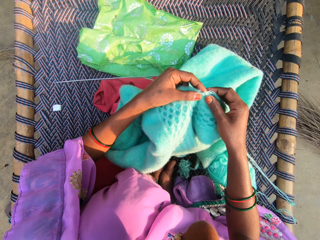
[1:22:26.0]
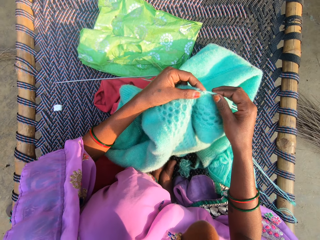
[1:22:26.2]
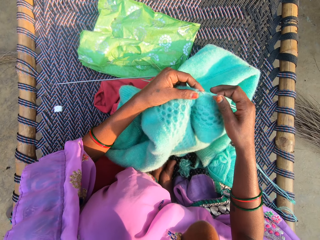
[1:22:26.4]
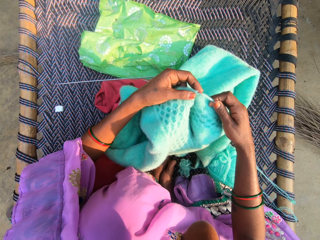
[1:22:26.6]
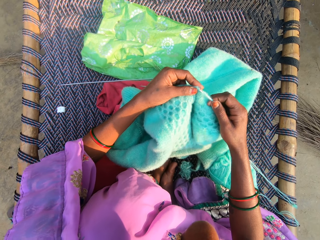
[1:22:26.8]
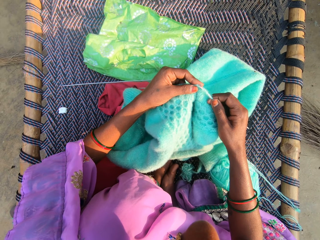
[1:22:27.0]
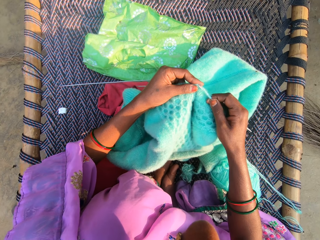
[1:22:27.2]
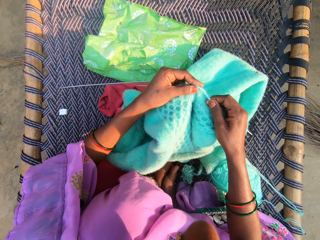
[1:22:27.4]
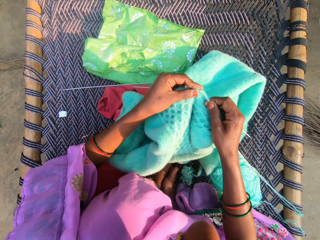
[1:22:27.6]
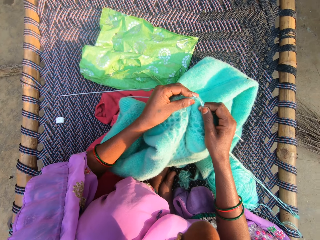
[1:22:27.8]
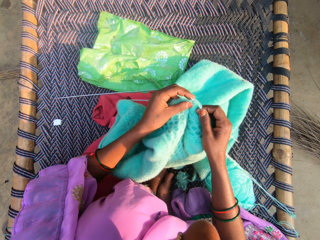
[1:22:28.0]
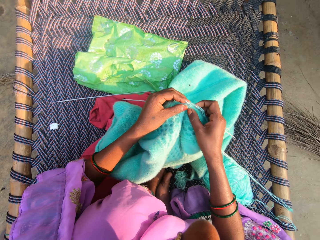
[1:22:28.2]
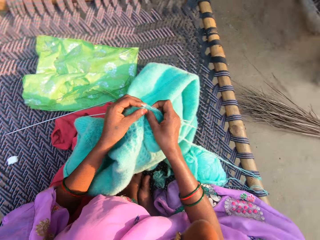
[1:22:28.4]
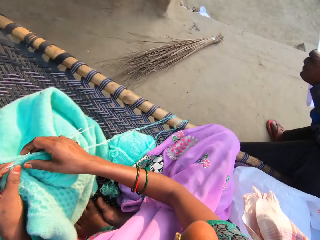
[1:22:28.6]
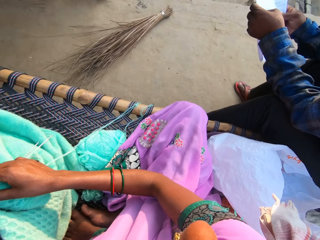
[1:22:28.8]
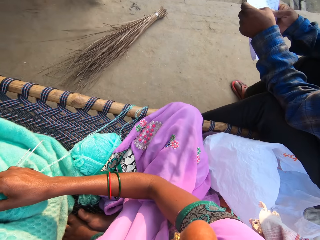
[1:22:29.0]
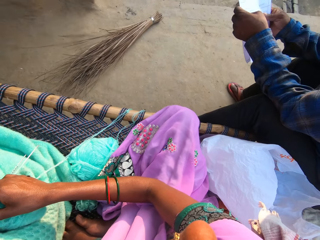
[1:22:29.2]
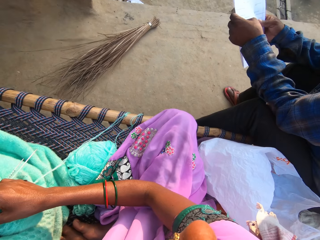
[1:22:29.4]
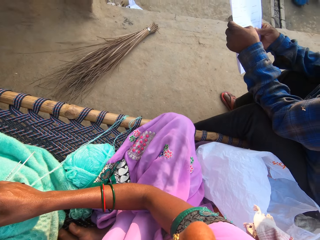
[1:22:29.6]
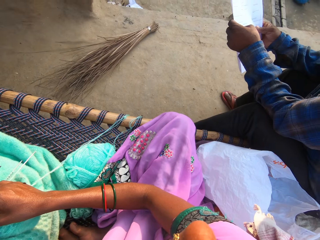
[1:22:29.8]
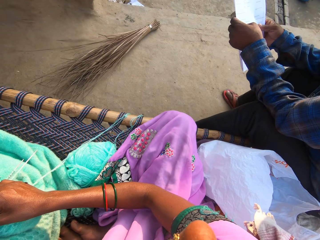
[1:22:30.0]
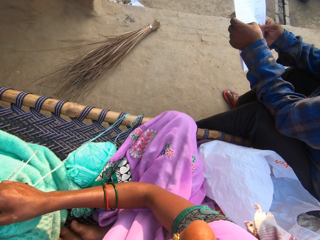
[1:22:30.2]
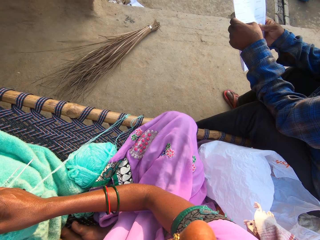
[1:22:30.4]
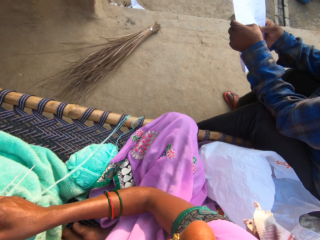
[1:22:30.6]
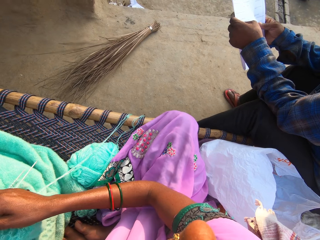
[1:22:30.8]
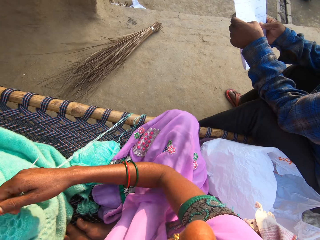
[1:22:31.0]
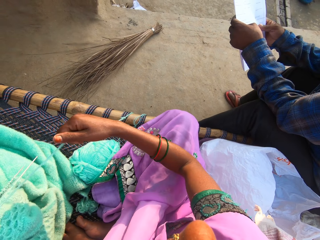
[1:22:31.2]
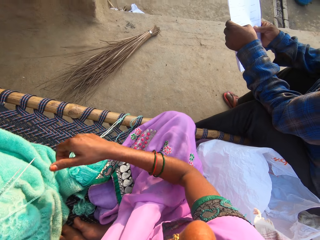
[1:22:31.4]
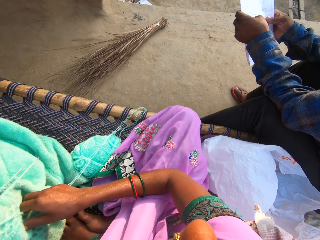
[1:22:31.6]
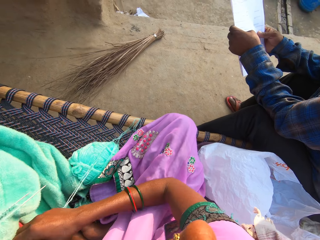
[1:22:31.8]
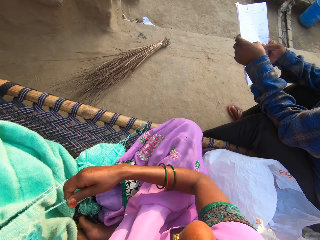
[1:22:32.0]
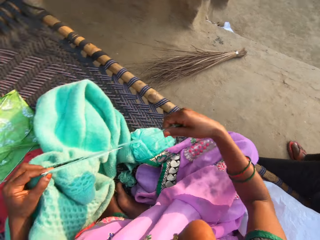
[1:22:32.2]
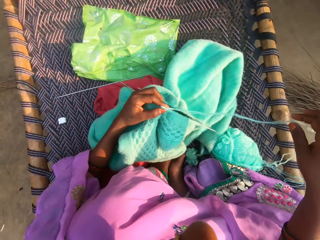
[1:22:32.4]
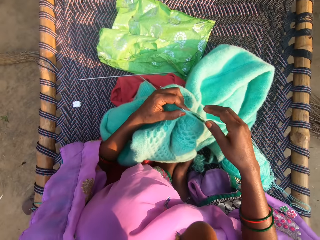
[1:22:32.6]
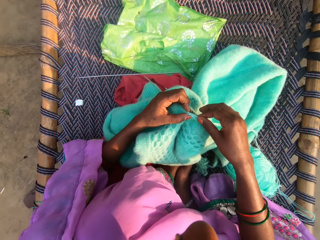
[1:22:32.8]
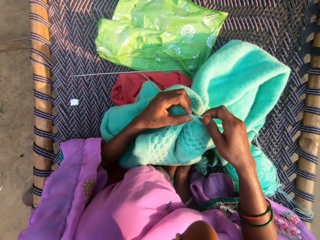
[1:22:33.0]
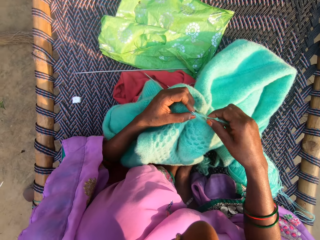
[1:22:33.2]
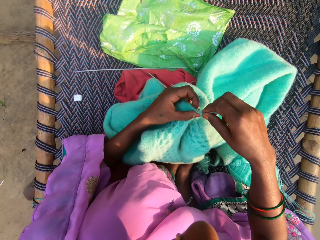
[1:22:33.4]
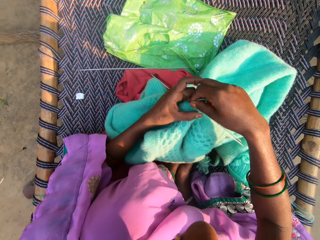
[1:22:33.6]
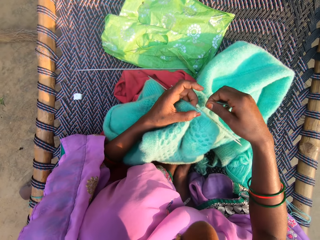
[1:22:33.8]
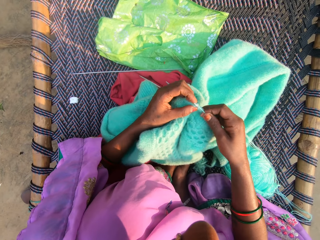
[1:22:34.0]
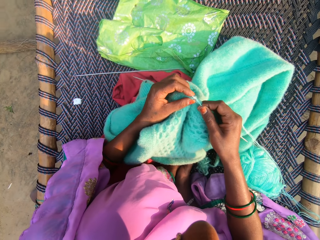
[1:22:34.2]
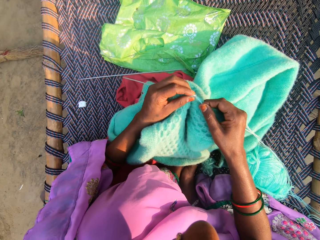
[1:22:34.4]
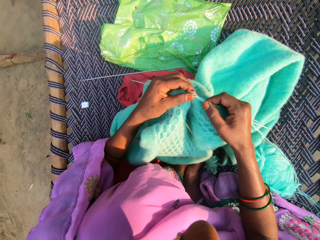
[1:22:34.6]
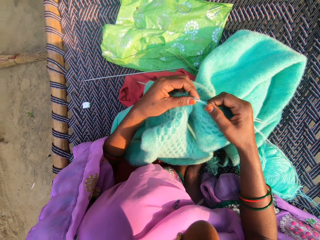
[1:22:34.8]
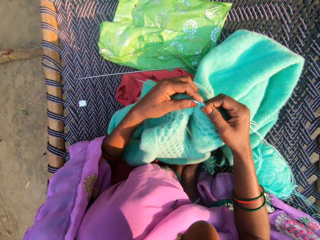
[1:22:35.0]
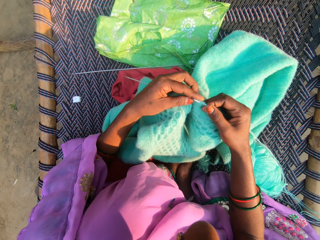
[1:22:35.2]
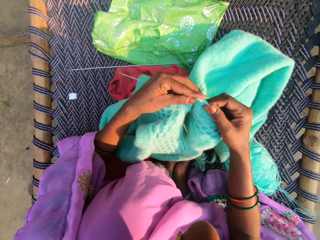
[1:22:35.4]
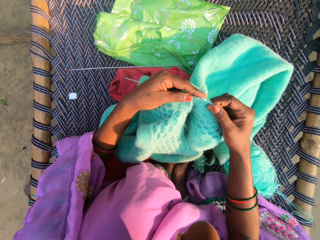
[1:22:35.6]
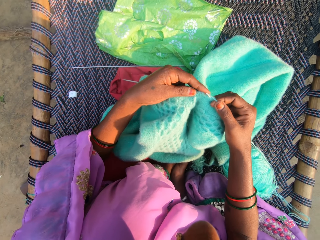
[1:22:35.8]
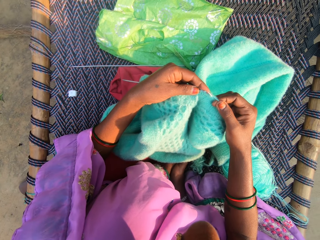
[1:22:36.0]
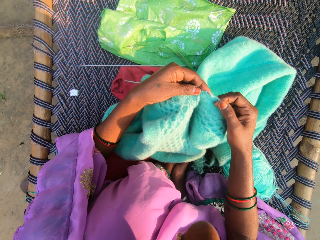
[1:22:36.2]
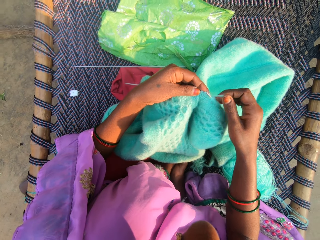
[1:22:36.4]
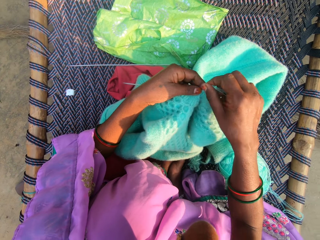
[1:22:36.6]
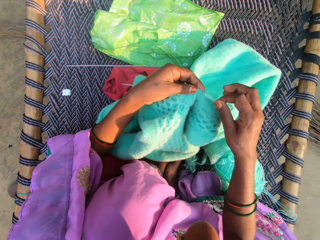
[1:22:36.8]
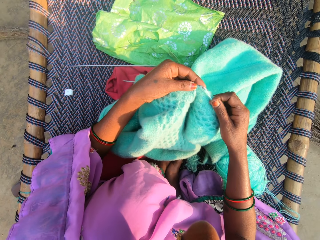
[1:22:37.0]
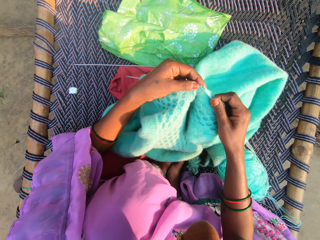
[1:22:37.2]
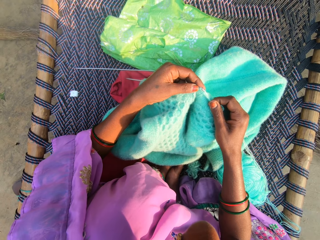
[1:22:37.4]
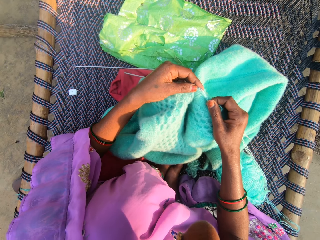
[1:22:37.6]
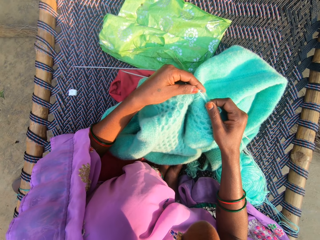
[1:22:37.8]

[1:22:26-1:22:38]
The camera wearer knits with yarn and double sided needles. They look at a man. They knit with the yarn and double sided needles.

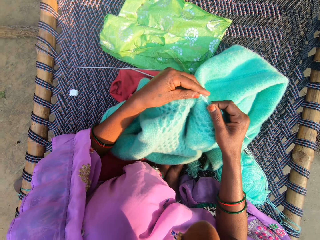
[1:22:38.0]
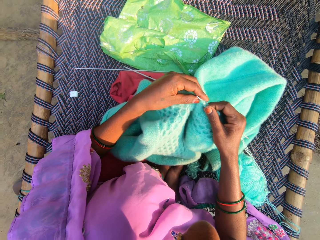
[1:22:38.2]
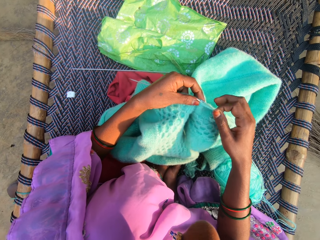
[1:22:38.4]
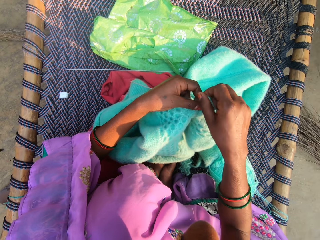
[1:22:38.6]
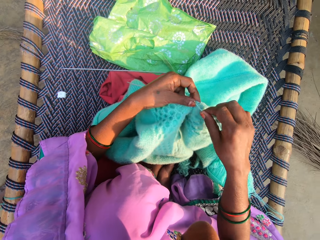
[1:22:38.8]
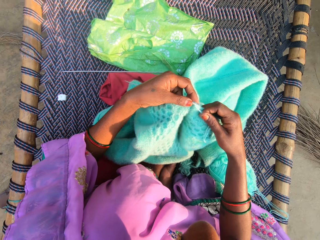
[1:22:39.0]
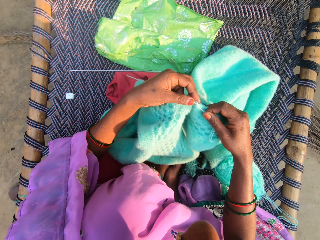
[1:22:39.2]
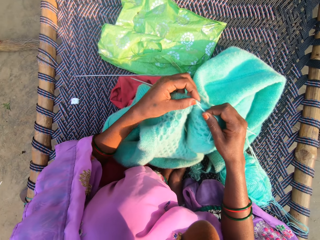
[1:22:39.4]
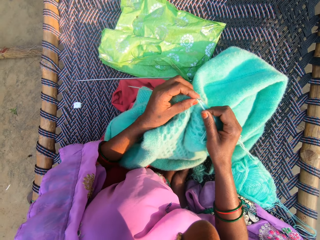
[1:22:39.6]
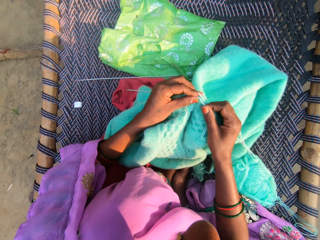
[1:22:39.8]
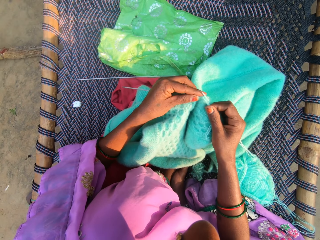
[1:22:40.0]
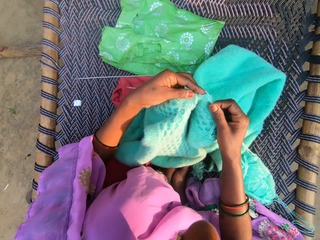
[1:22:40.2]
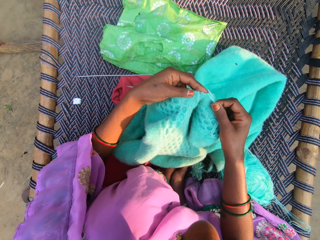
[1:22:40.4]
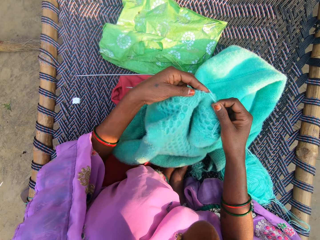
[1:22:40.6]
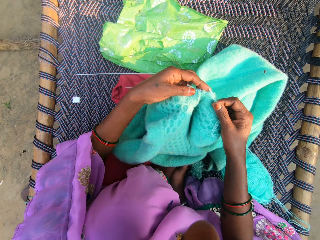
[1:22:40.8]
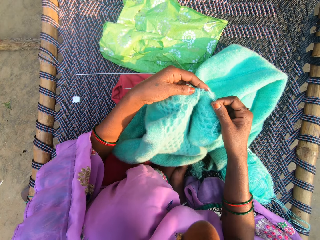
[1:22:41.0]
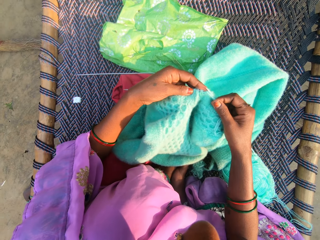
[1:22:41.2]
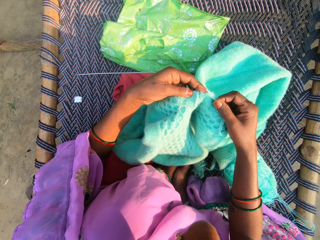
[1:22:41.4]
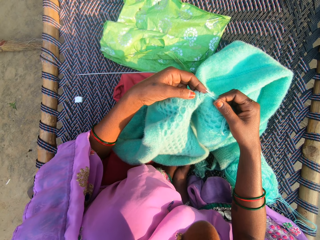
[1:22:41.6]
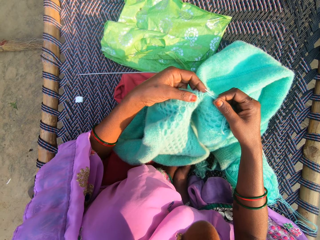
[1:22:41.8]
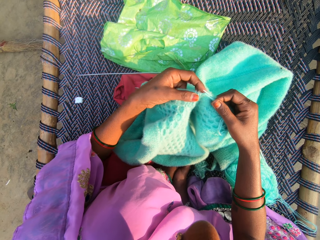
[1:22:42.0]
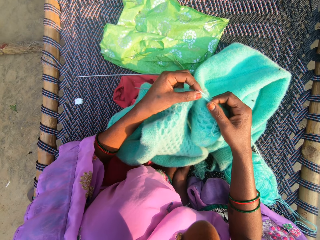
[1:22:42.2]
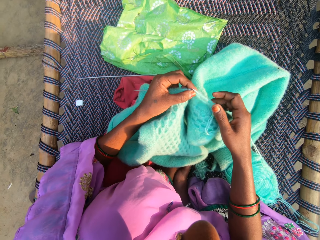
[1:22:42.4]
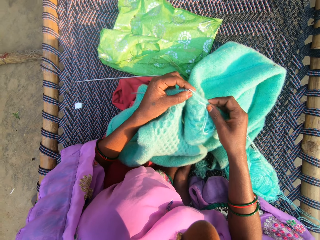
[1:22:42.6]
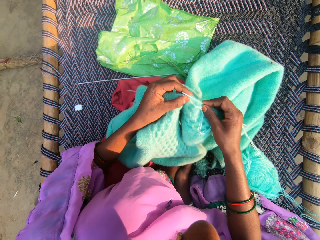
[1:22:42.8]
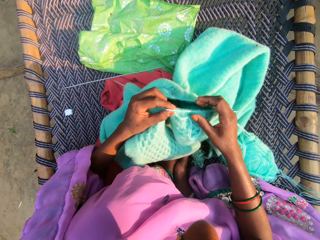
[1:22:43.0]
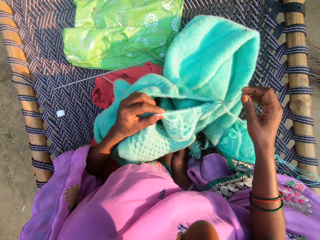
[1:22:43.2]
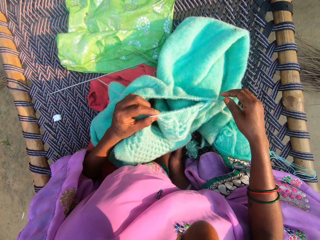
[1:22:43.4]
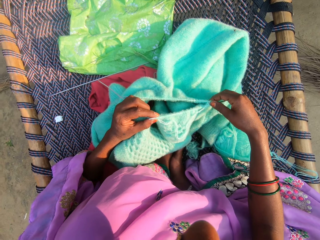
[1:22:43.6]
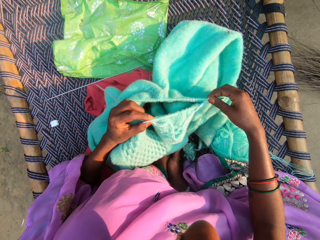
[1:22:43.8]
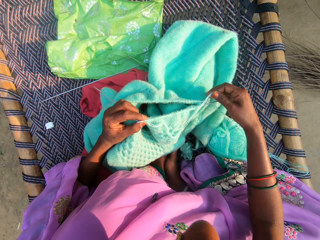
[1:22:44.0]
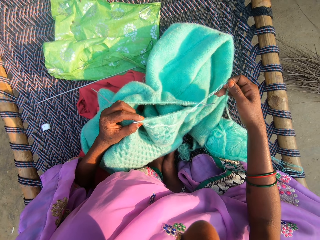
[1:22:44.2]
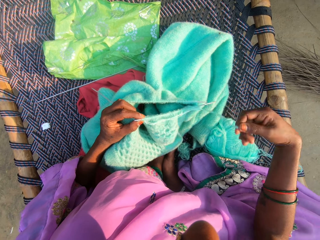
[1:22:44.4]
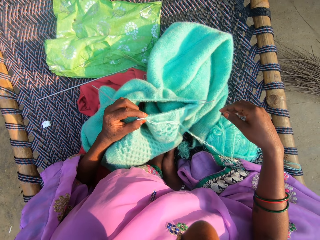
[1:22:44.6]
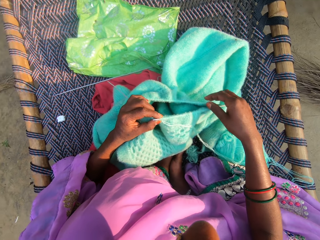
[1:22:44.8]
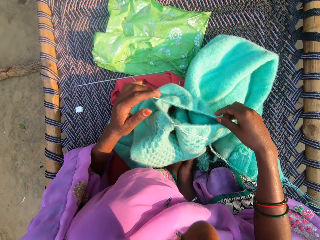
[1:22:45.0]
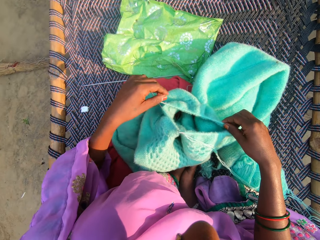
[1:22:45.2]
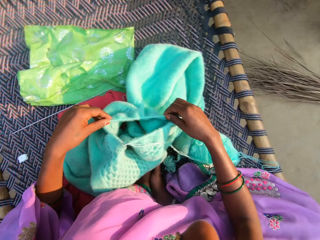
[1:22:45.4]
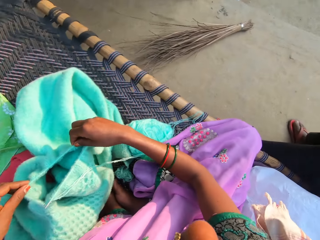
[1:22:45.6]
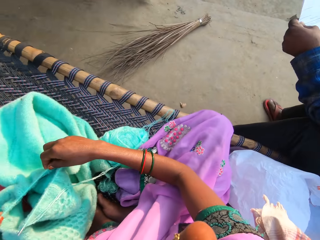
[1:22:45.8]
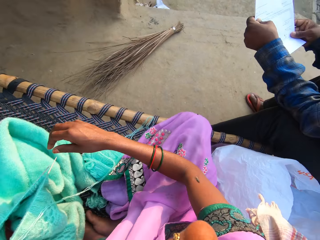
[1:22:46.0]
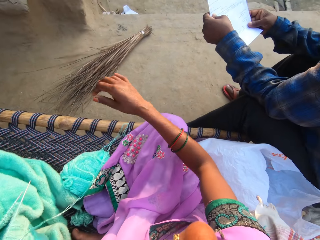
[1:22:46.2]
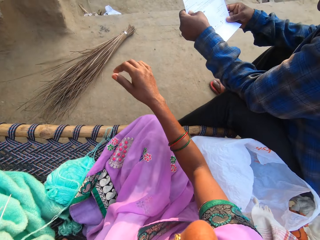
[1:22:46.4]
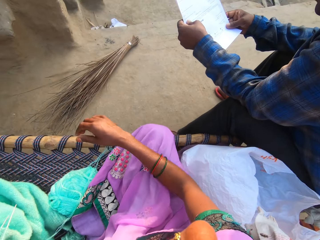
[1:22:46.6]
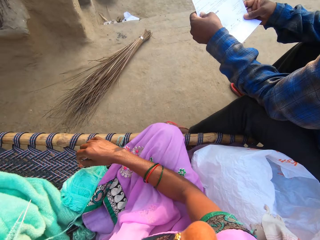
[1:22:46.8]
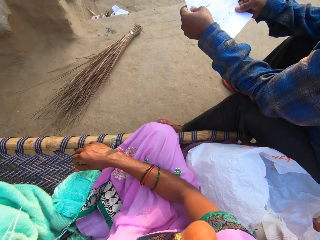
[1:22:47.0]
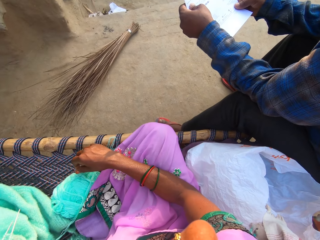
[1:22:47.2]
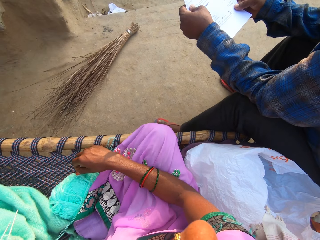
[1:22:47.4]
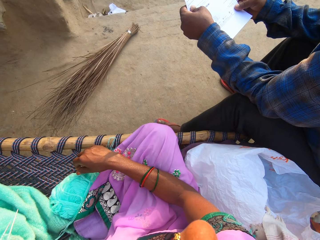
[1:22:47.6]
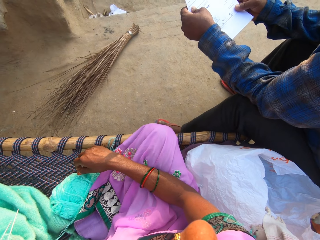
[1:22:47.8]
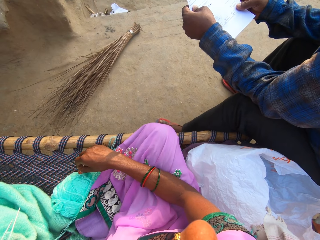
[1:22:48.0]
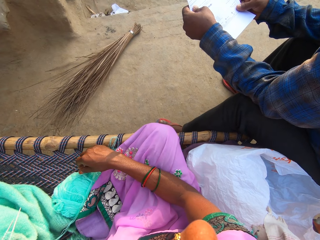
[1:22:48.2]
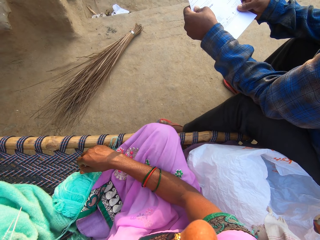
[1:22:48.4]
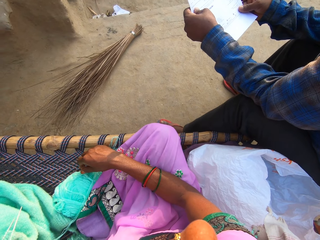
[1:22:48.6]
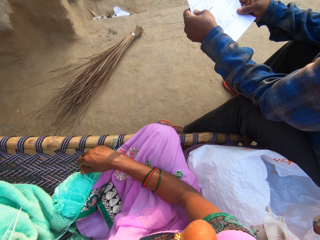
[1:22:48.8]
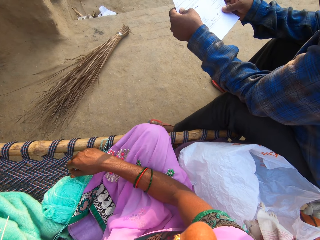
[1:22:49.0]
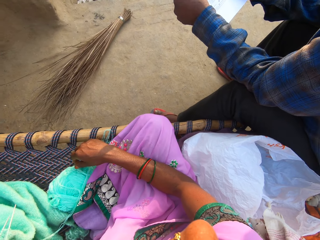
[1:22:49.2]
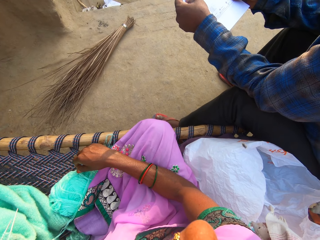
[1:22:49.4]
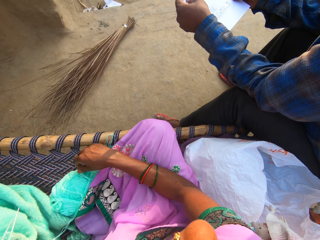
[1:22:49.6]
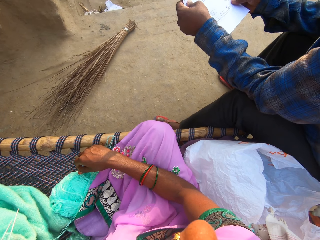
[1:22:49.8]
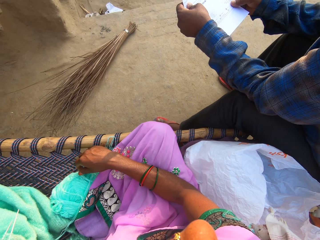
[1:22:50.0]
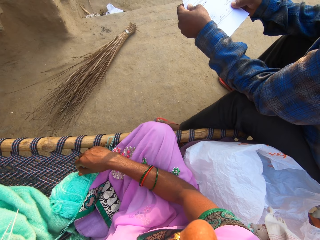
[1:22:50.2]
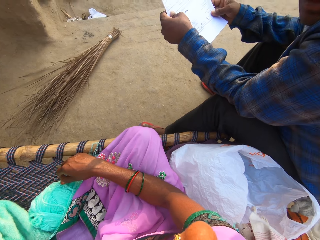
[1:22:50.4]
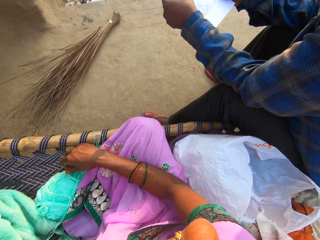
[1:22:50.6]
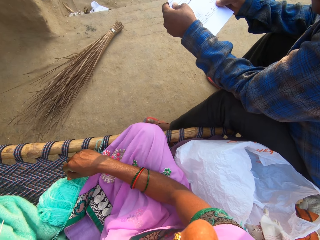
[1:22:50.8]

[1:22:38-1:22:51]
The camera wearer adjusts the yarn. They look at a man. They converse with the man.
